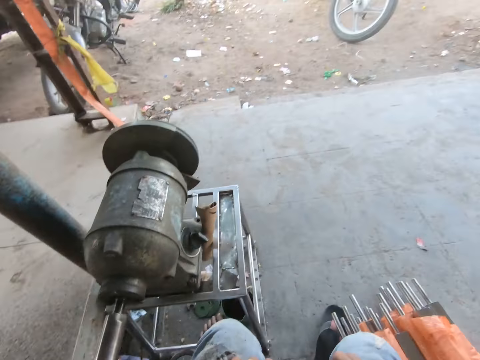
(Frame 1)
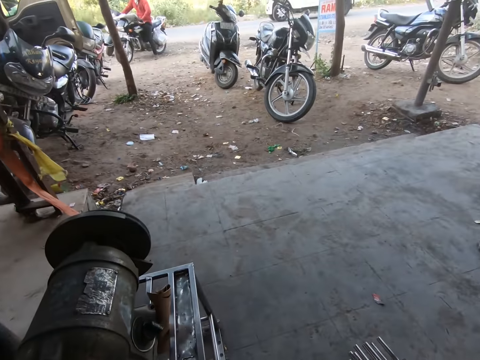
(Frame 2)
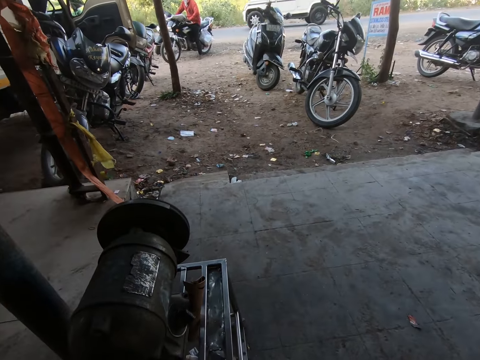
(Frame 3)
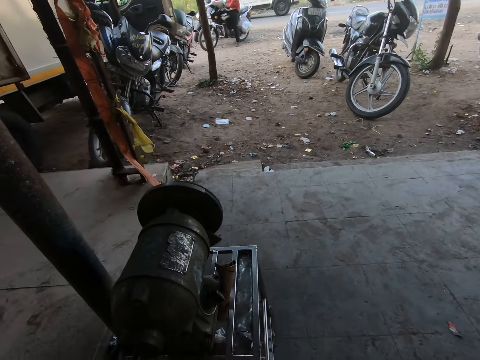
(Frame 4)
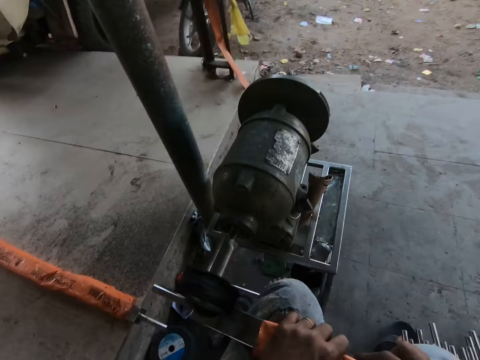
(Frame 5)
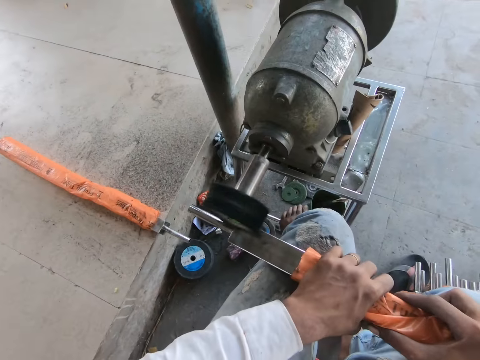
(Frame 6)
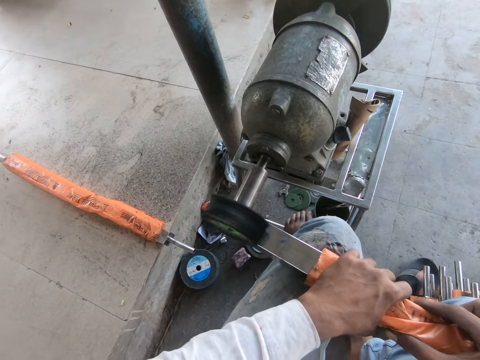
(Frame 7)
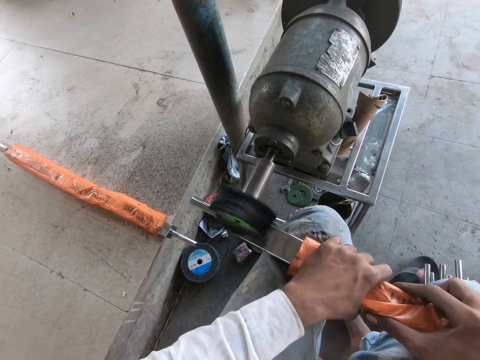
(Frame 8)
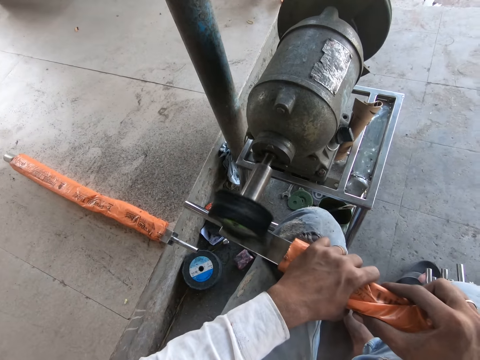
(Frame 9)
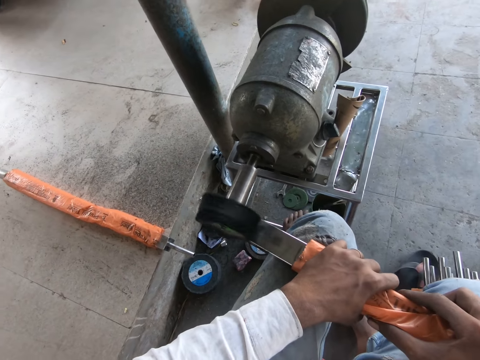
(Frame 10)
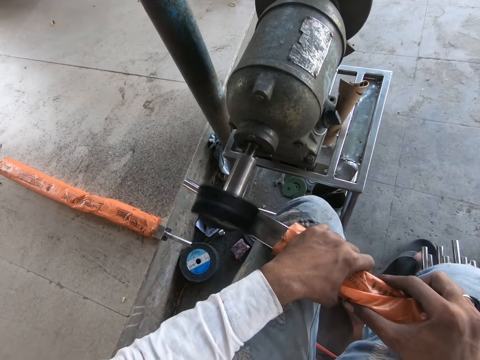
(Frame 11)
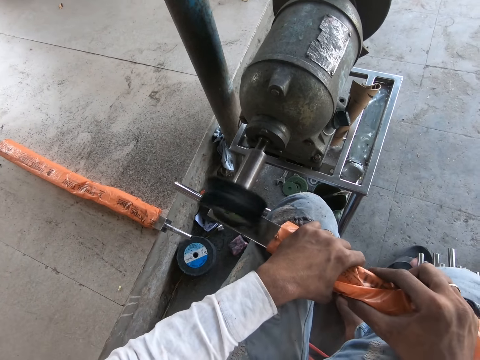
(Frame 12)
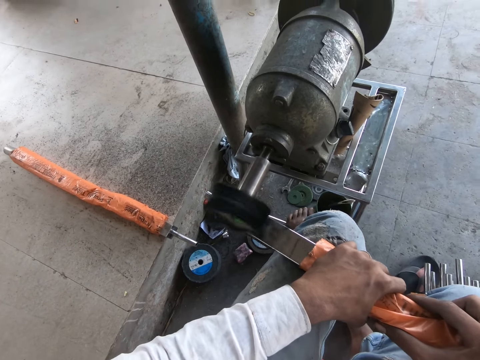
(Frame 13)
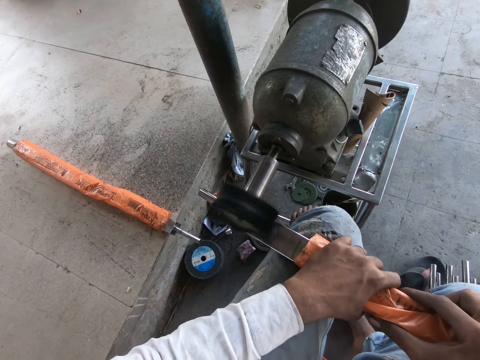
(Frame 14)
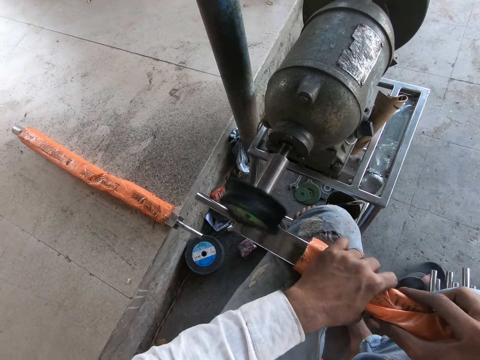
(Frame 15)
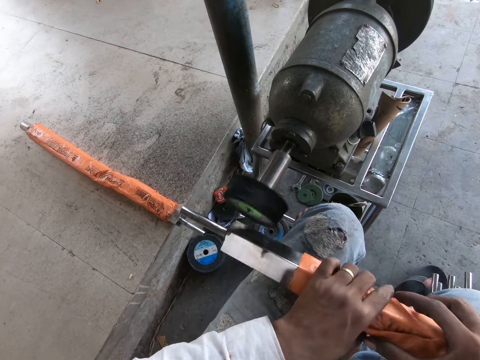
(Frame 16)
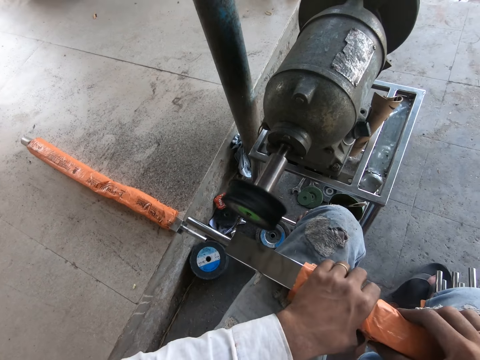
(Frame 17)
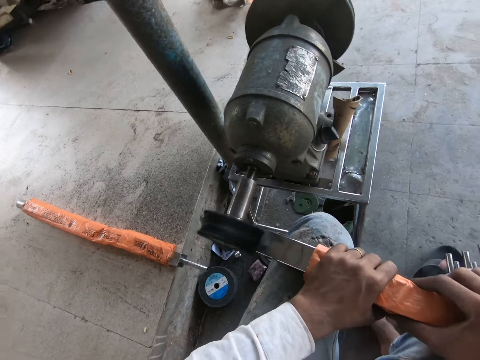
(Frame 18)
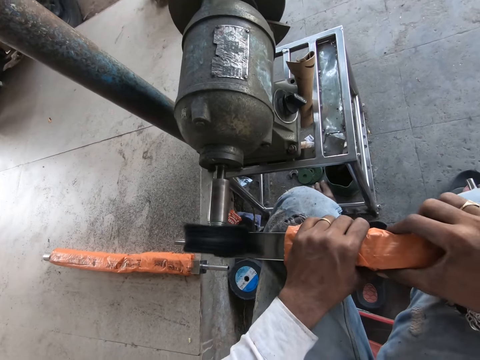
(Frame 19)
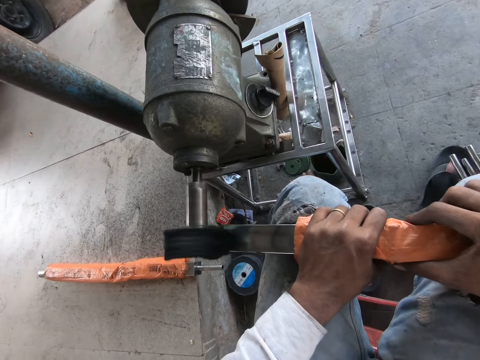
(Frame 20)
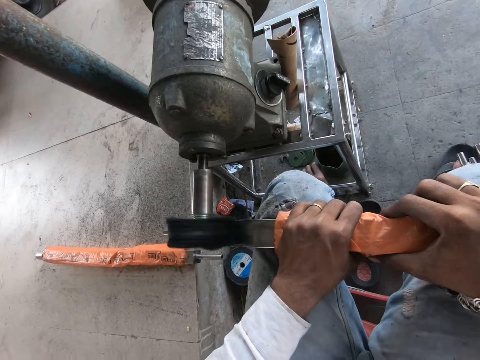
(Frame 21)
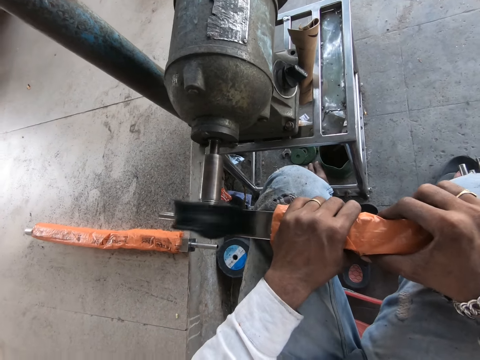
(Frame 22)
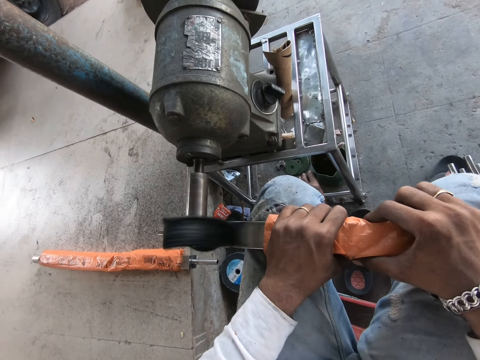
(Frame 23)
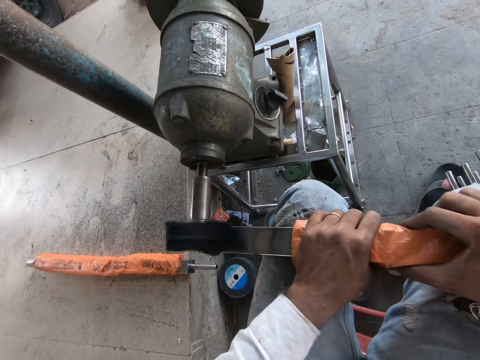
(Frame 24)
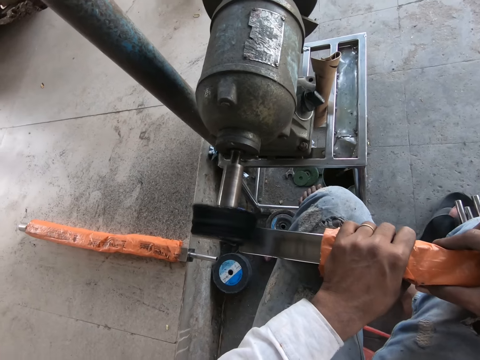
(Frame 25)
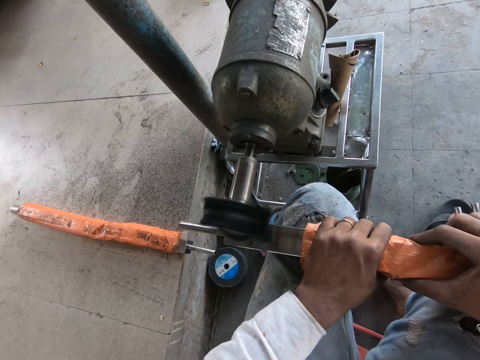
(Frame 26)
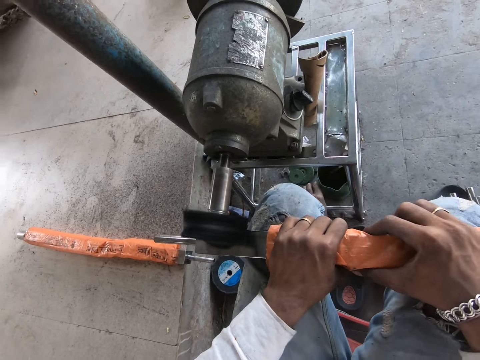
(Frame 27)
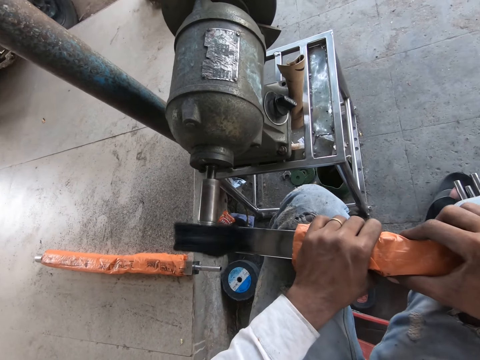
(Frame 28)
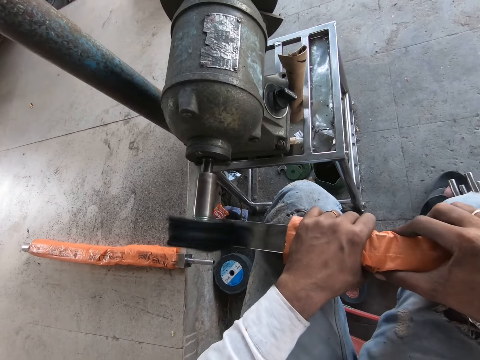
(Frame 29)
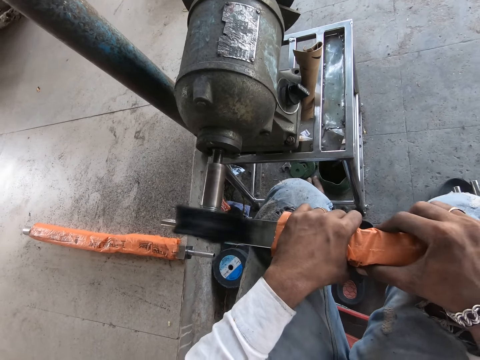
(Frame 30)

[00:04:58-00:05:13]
The camera wearer smoothens the metal. They look around. They smoothen the metal. They adjust the metal. They smoothen the metal.

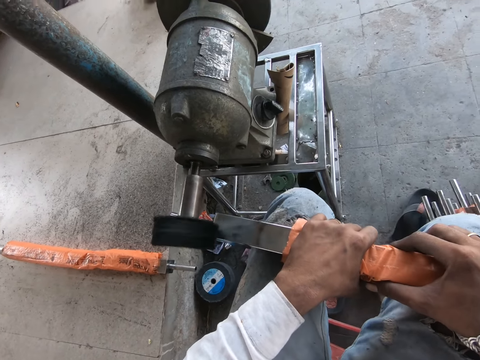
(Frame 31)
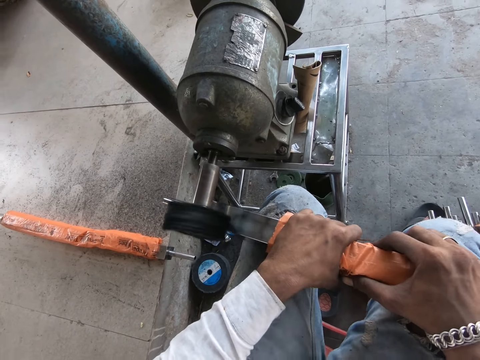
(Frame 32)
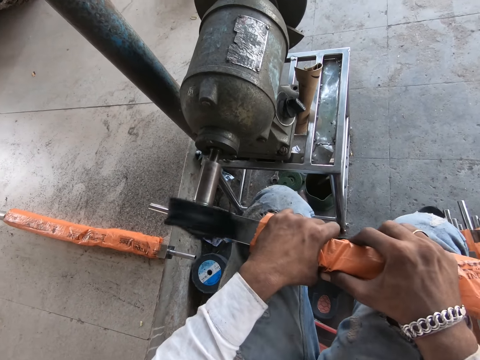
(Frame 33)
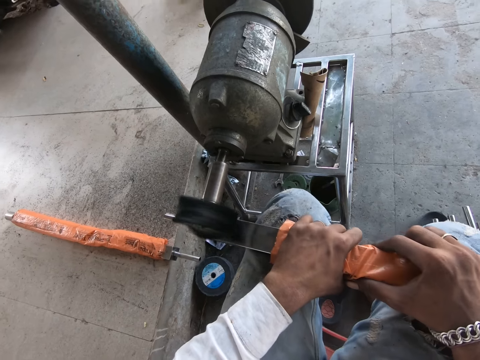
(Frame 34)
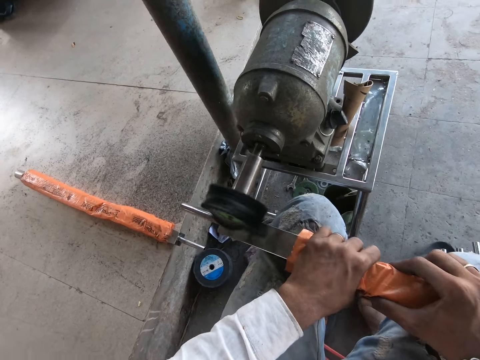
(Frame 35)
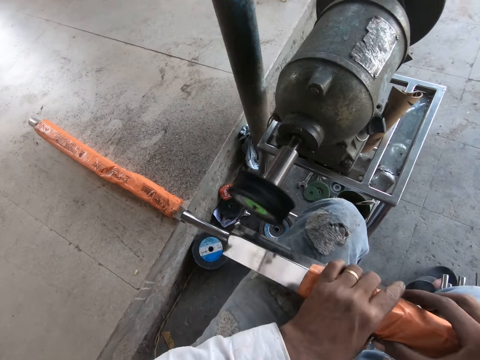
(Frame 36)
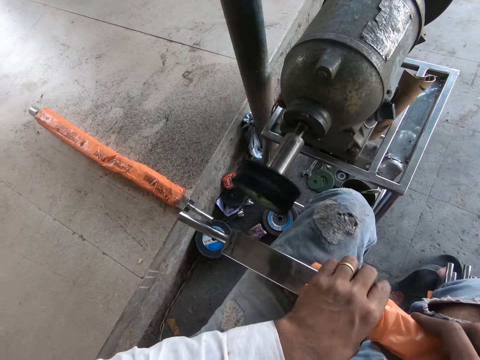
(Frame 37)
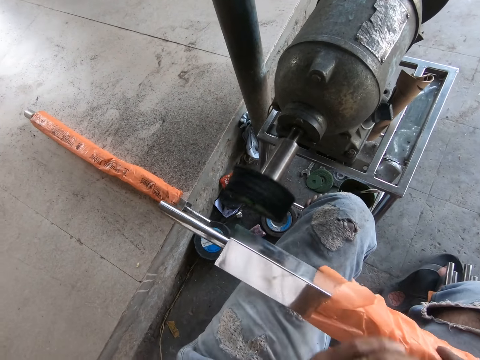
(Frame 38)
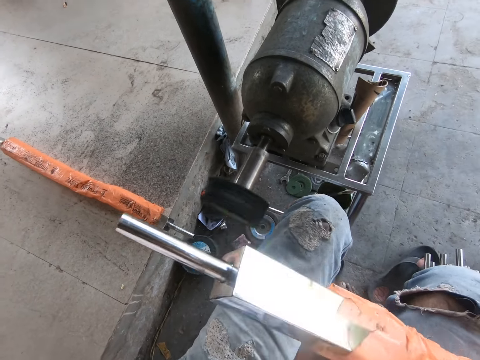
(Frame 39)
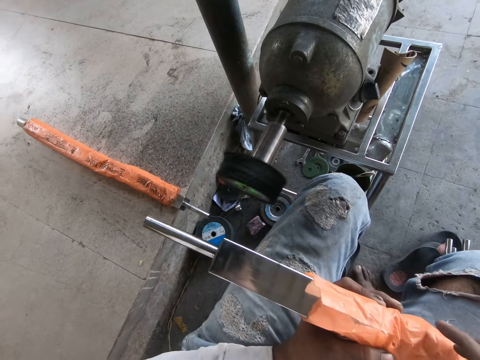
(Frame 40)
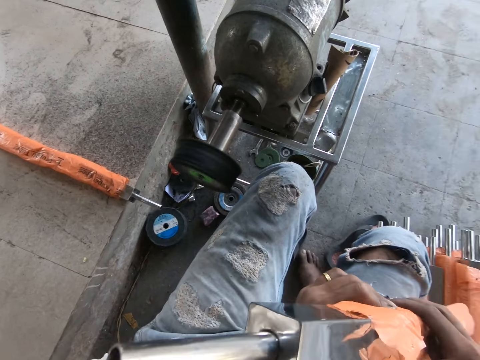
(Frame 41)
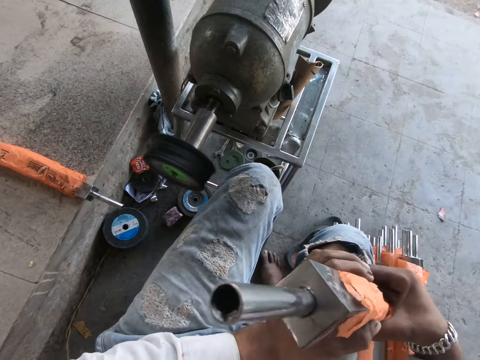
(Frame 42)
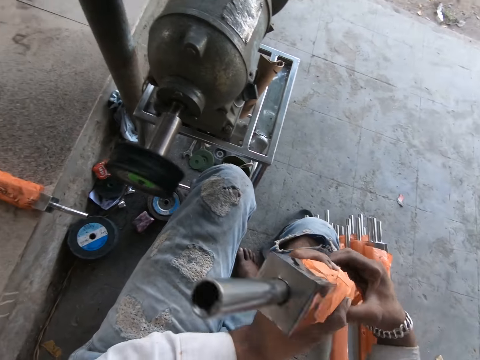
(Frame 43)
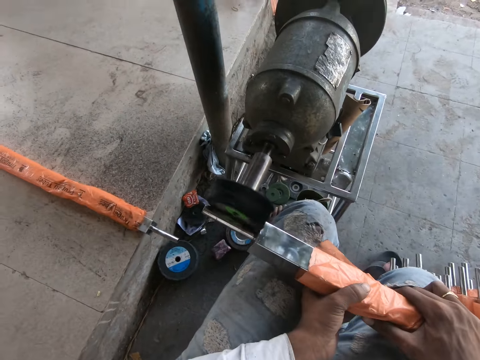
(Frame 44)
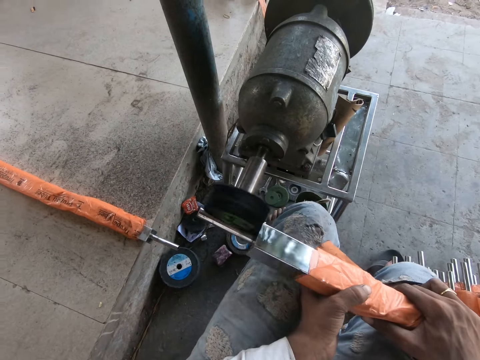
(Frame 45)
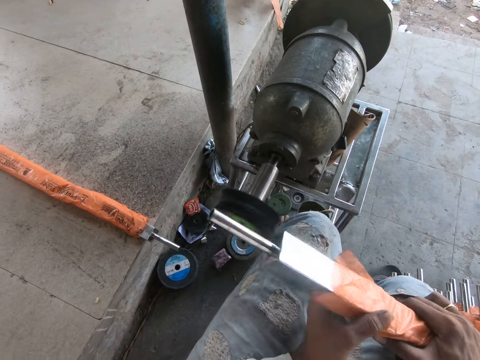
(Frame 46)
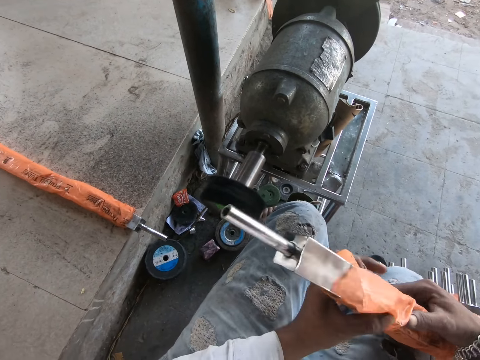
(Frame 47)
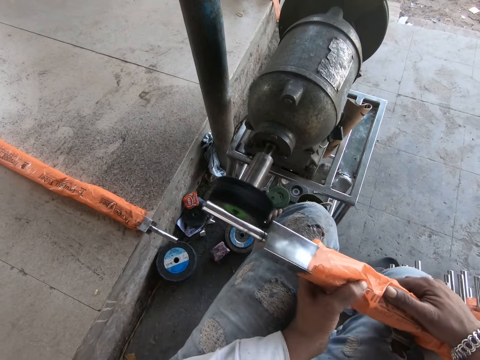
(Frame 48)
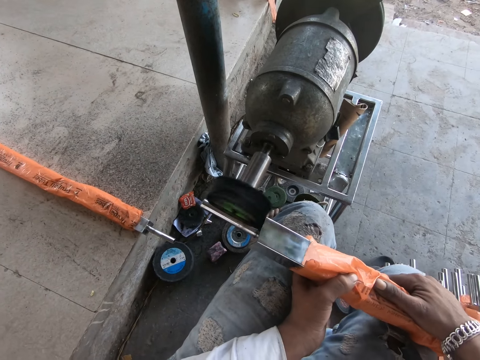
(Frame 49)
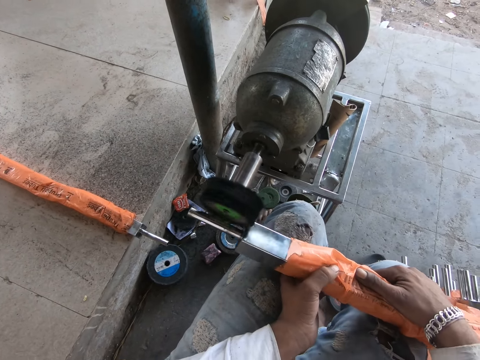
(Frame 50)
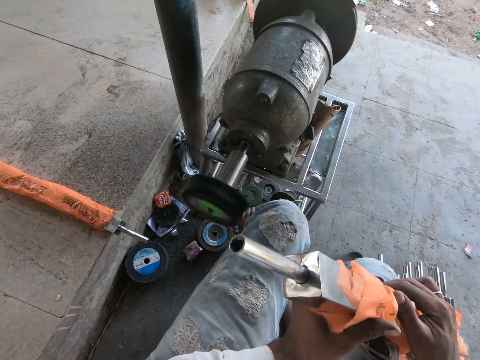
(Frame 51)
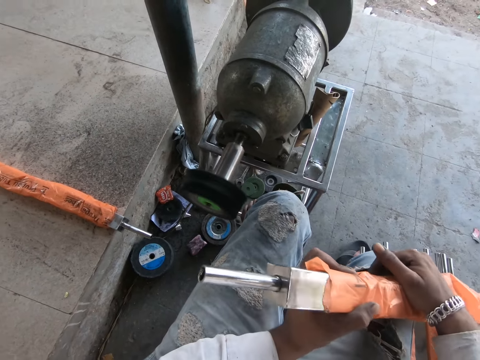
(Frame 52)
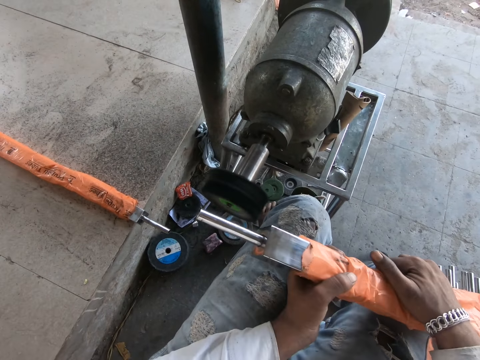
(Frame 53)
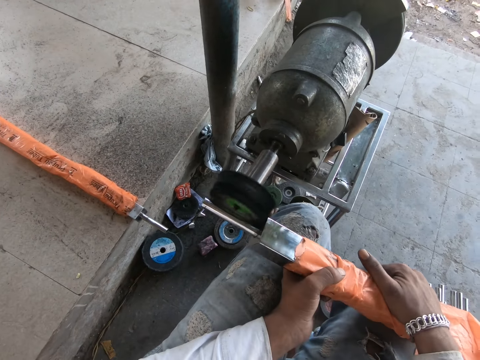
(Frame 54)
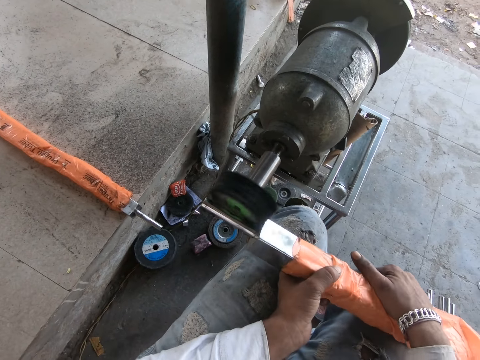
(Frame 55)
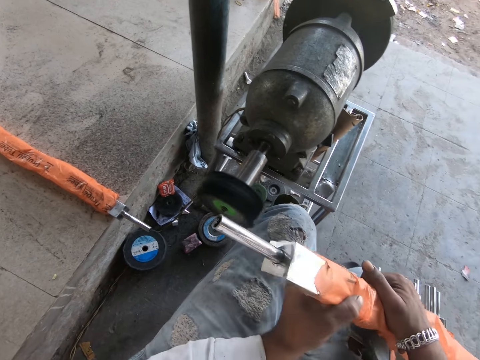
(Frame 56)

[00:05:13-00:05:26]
The camera wearer adjusts the metal. He raises the iron rod from his lap with both hands. He looks at the metal. He polishes the iron rod in both hands with the polishing motor. He looks at the metal. He smoothens the metal. He looks at the metal. He smoothens the metal.
